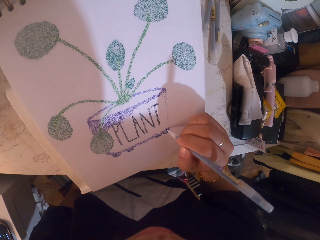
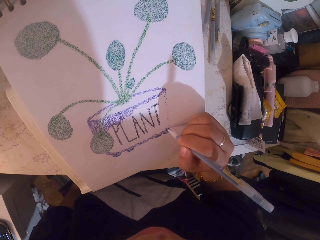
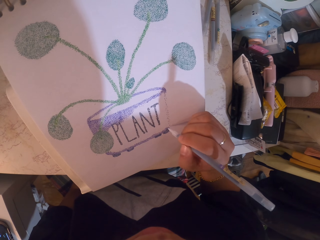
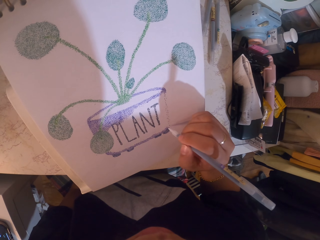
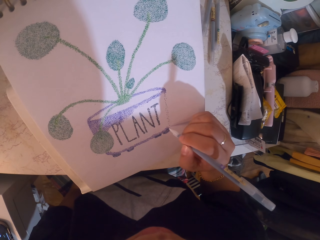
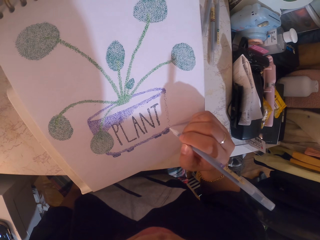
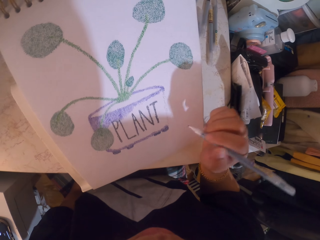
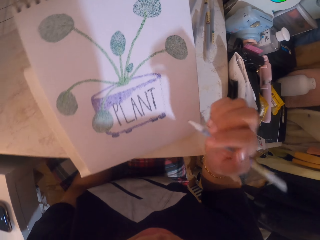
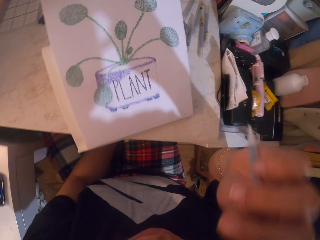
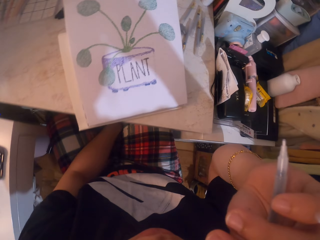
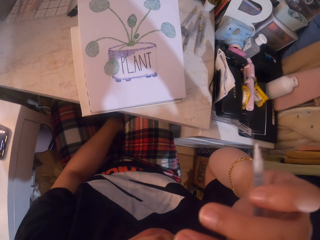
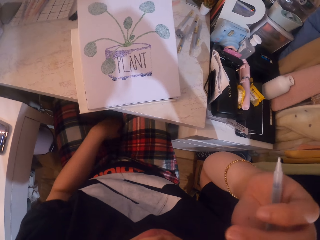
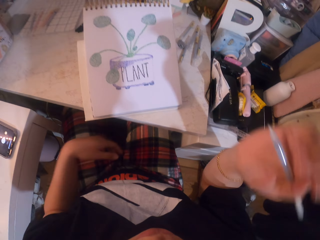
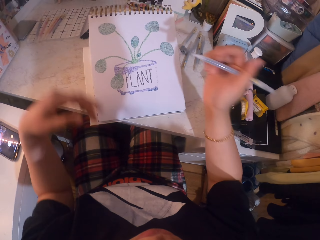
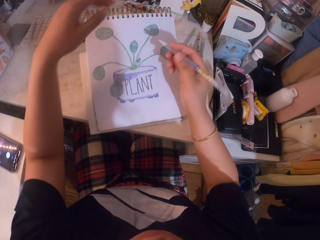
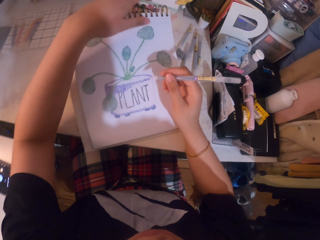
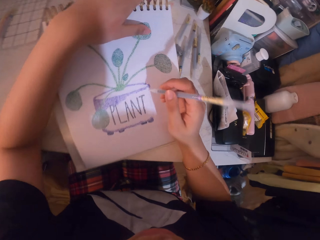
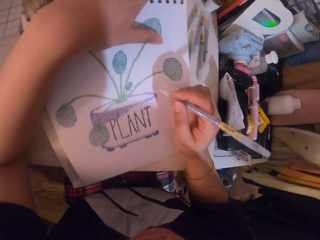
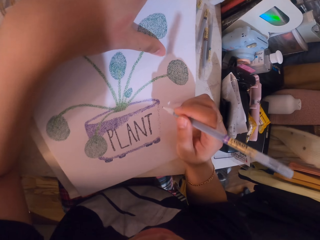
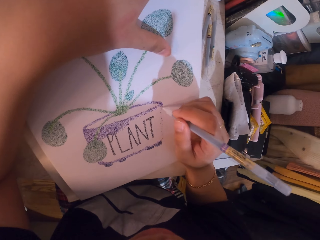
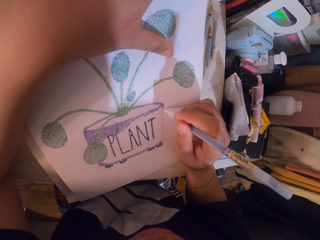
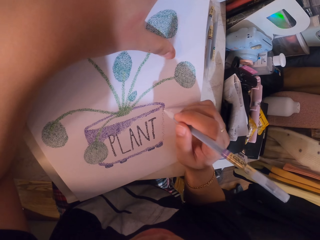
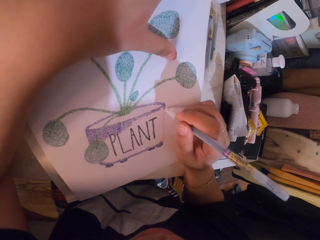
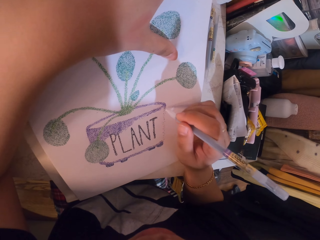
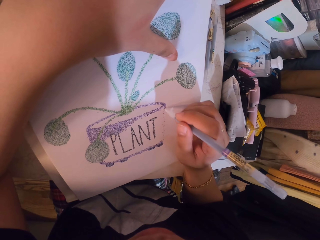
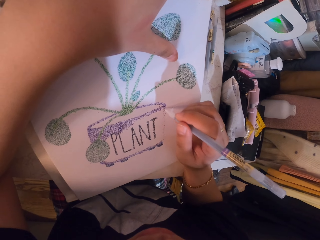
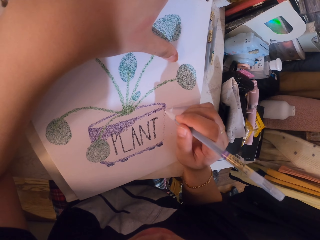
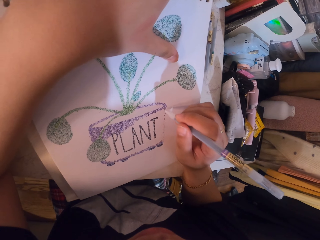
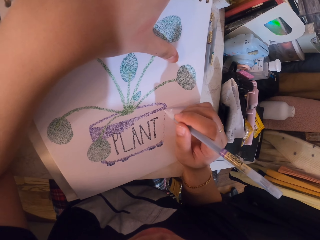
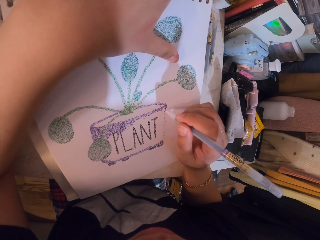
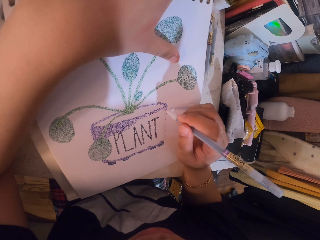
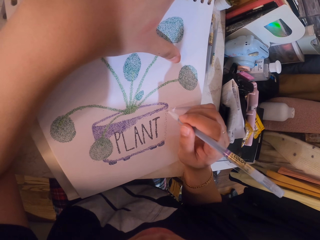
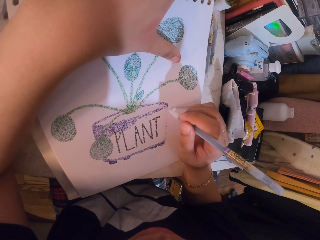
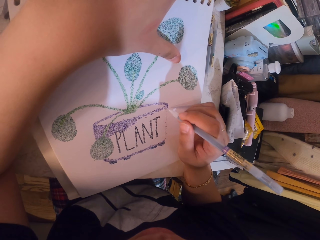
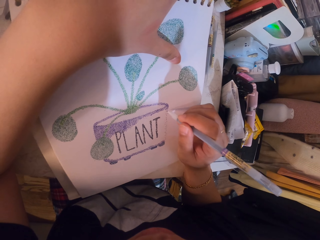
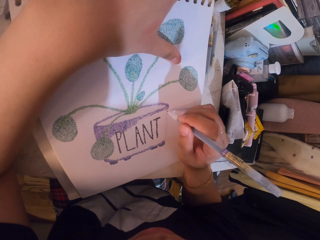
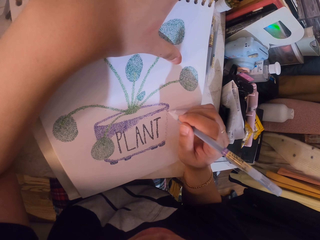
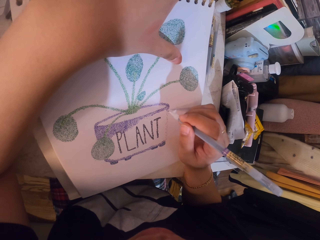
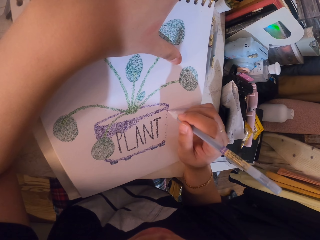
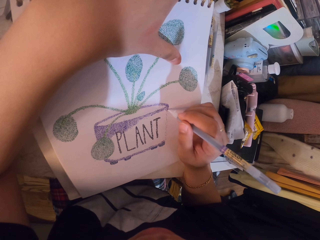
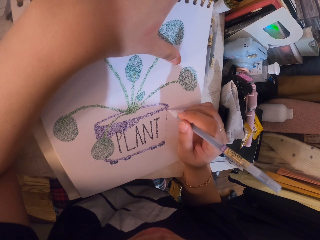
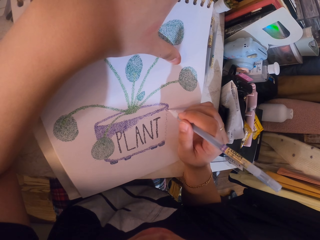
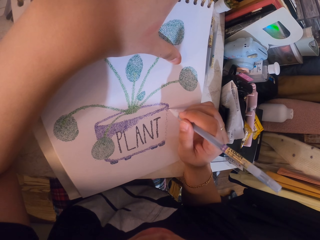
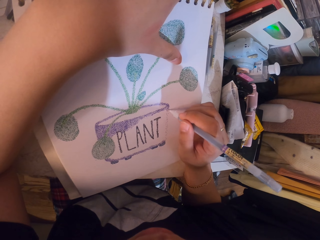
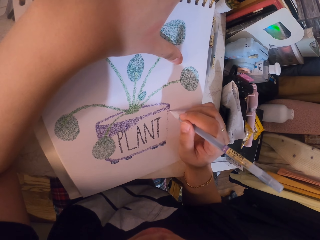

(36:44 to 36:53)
The camera wearer stares at the drawing. They apply glitter on the drawing with the glitter pen.

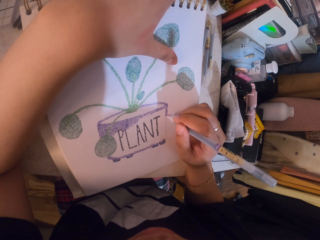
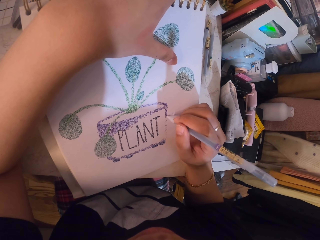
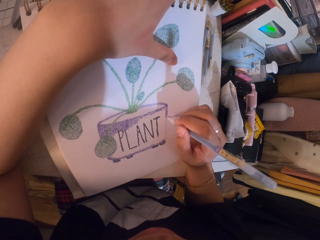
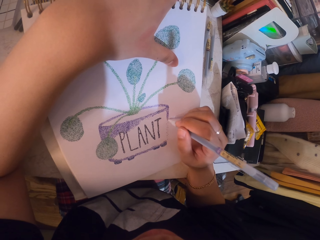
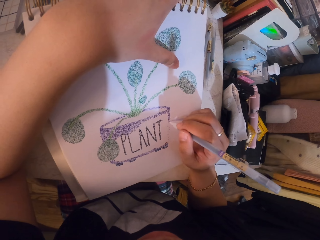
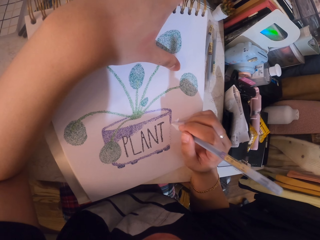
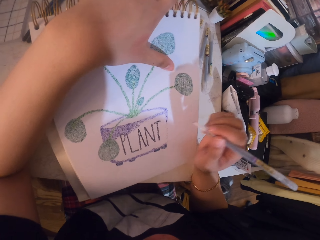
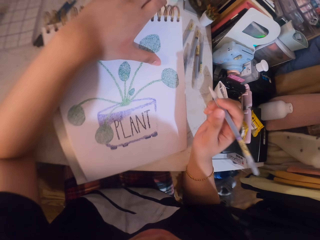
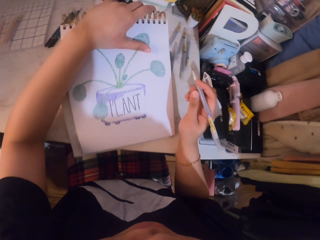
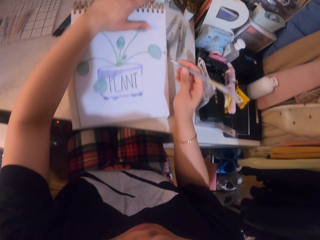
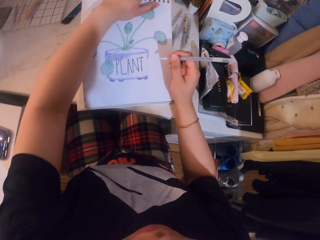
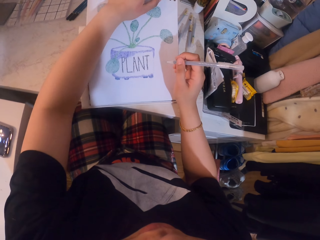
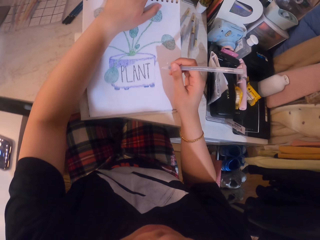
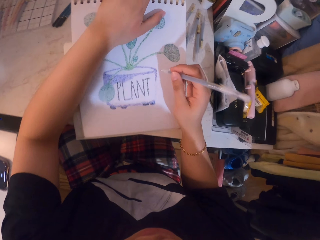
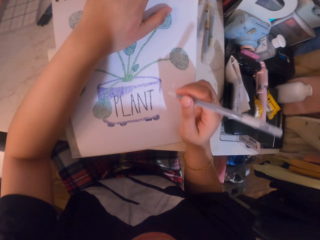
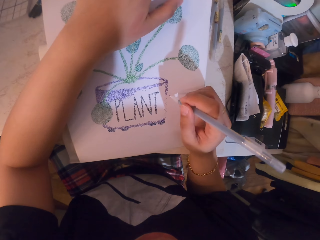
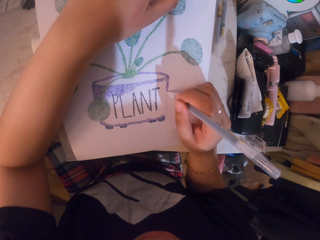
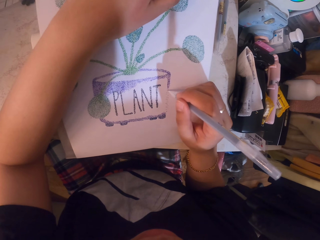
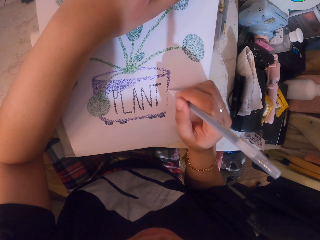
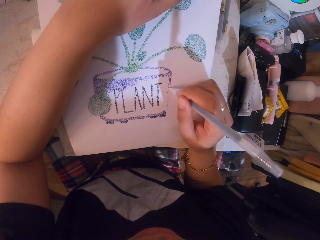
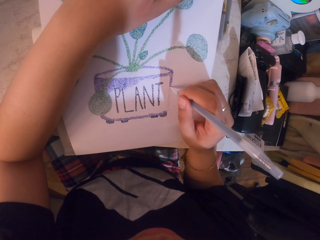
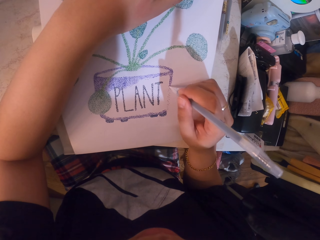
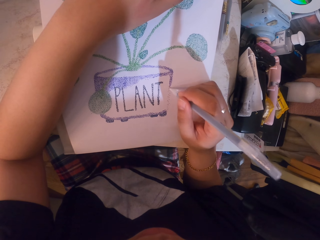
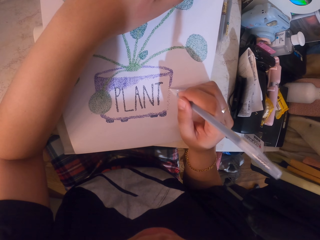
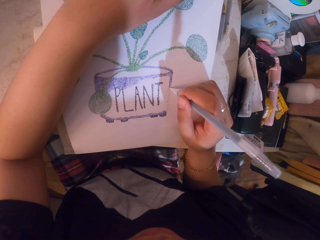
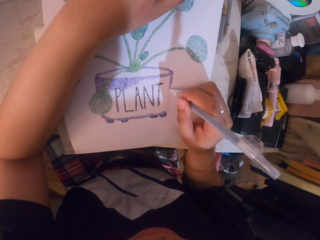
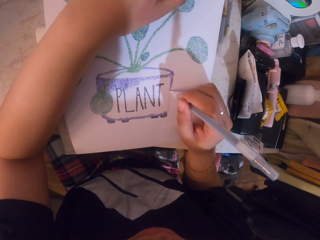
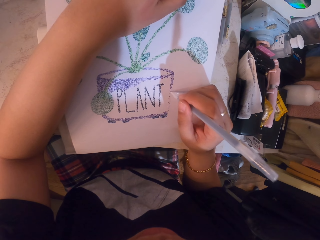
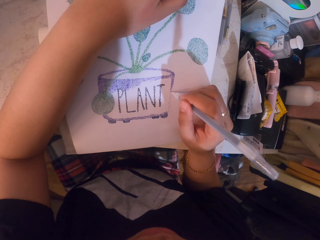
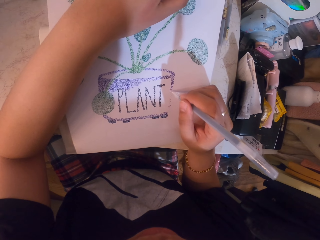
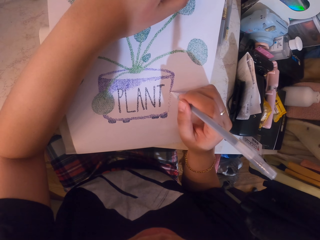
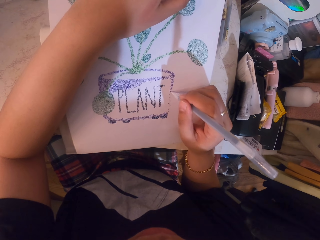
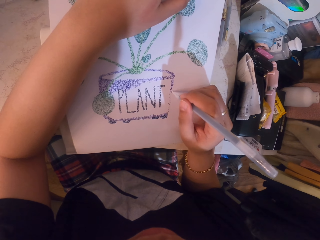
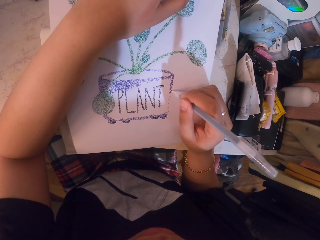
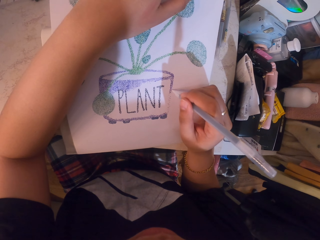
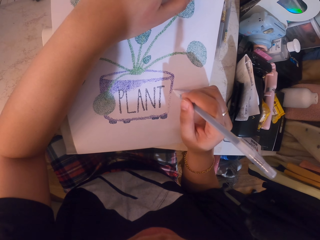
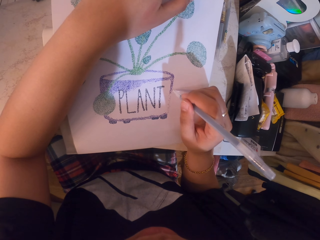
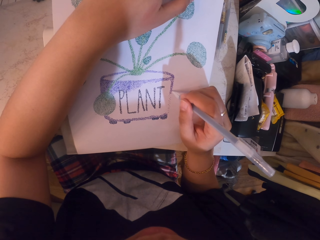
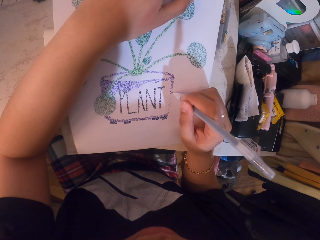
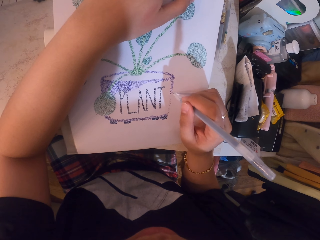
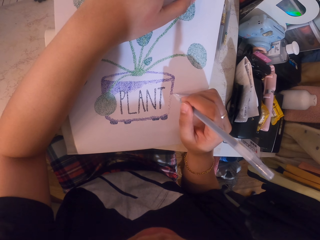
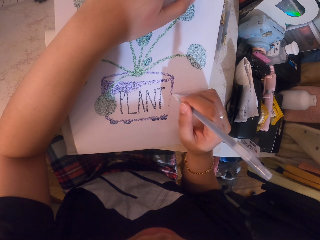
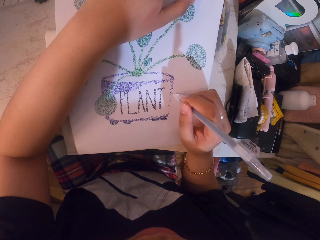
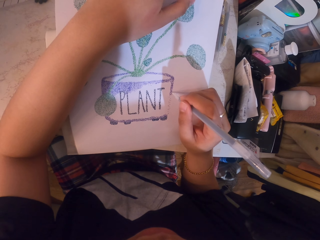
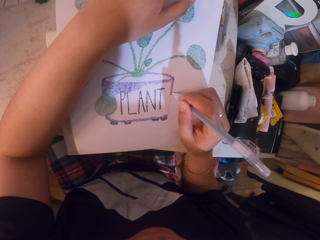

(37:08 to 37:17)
The camera wearer adjusts her position. She applies glitter on the drawing with the glitter pen.
